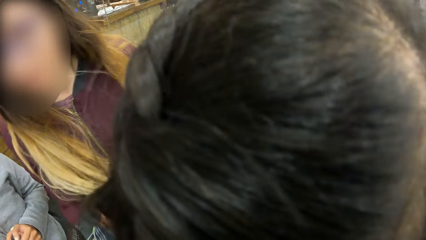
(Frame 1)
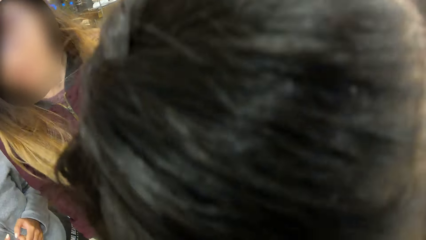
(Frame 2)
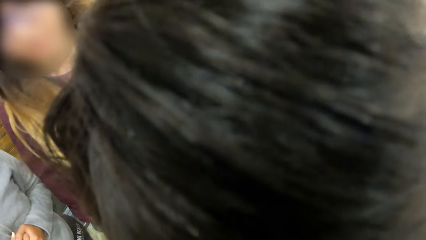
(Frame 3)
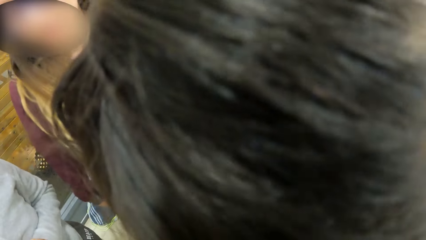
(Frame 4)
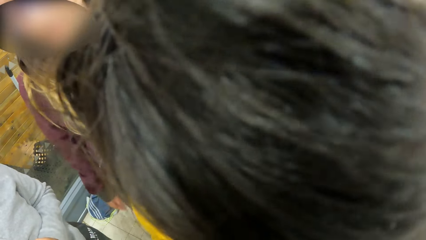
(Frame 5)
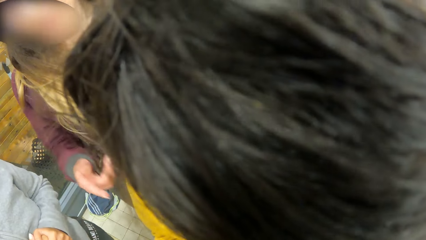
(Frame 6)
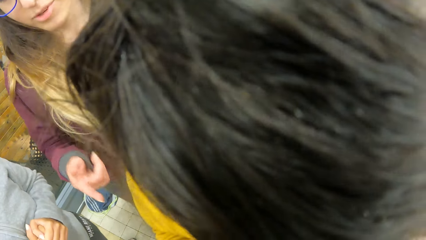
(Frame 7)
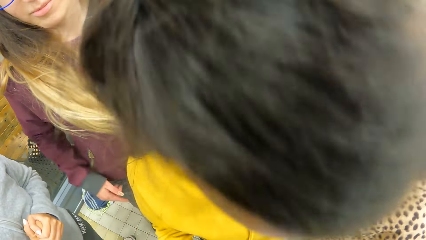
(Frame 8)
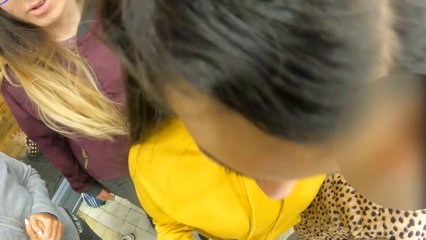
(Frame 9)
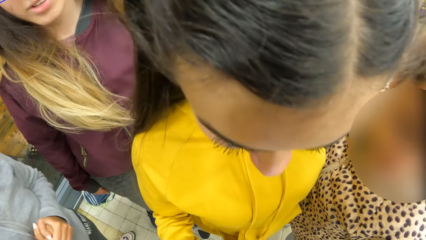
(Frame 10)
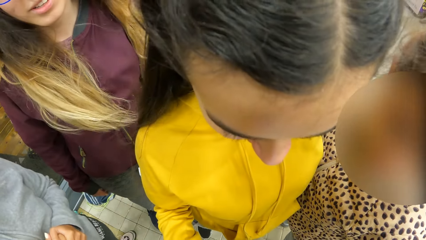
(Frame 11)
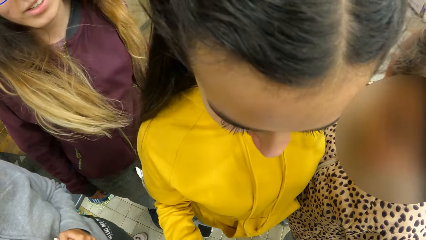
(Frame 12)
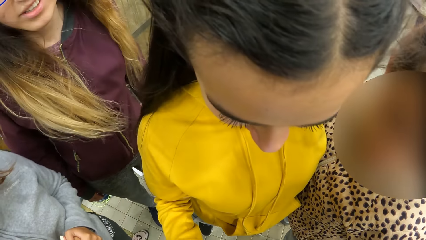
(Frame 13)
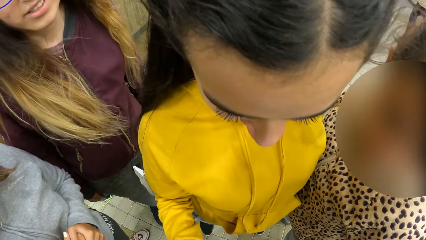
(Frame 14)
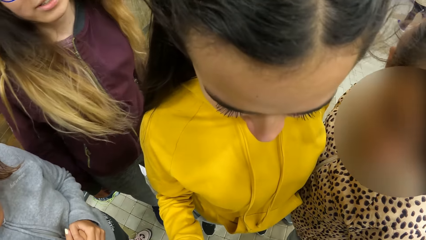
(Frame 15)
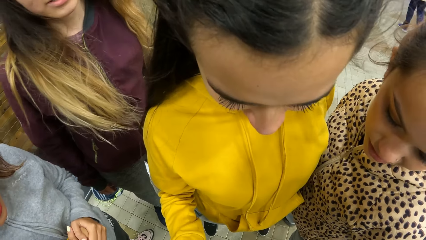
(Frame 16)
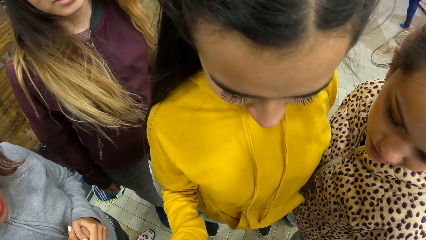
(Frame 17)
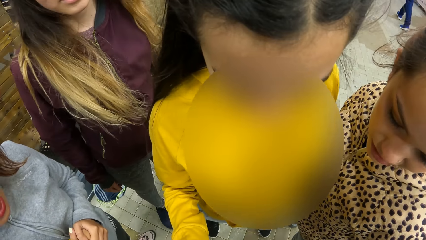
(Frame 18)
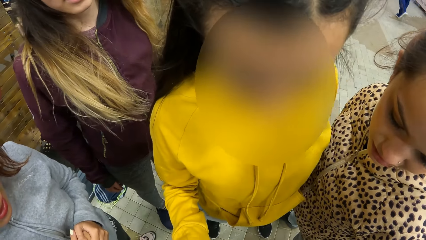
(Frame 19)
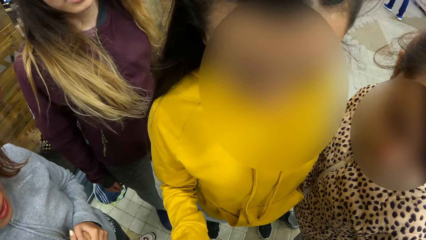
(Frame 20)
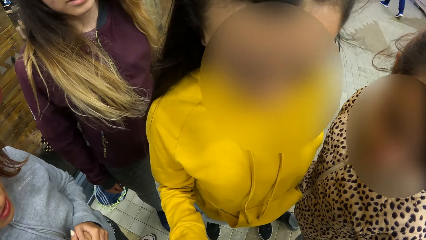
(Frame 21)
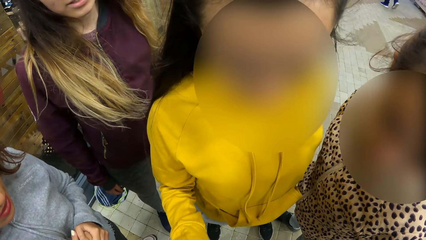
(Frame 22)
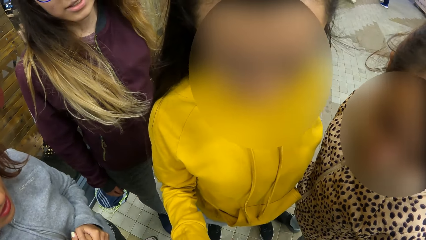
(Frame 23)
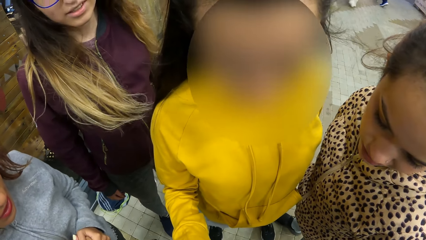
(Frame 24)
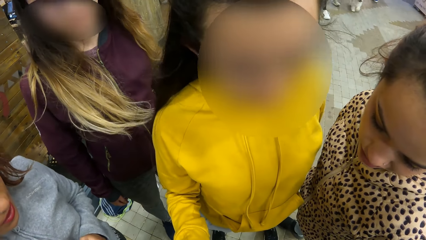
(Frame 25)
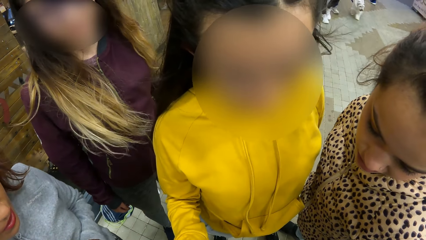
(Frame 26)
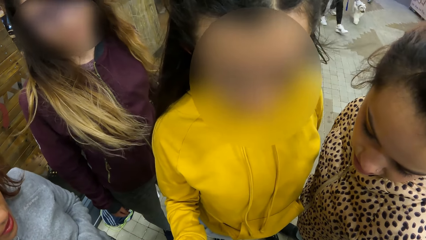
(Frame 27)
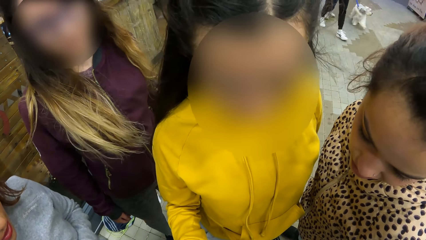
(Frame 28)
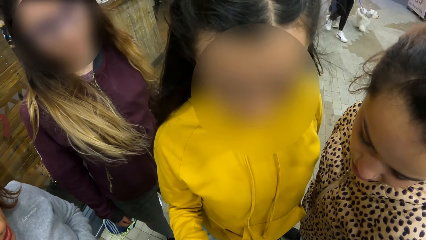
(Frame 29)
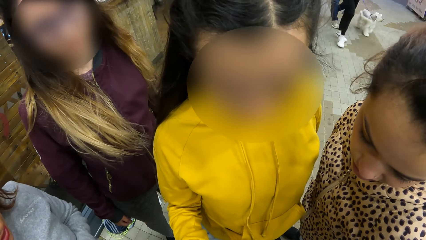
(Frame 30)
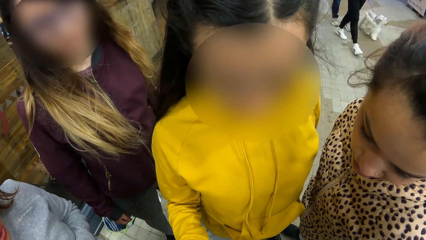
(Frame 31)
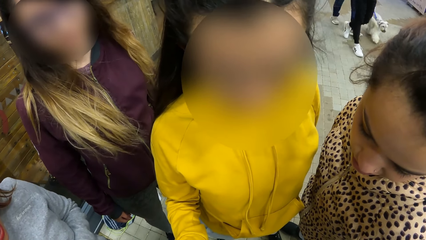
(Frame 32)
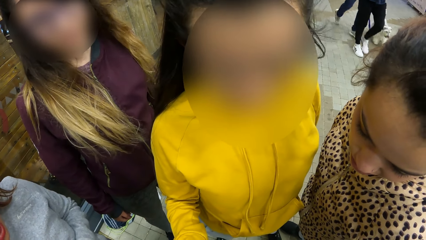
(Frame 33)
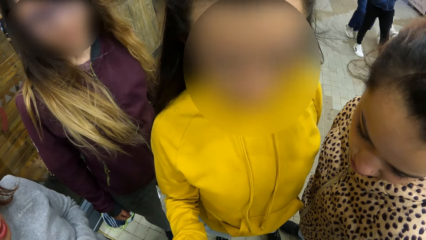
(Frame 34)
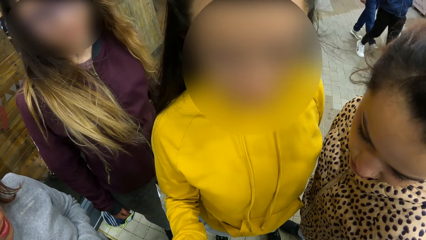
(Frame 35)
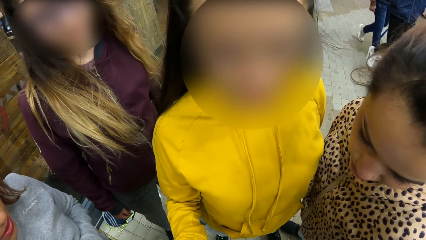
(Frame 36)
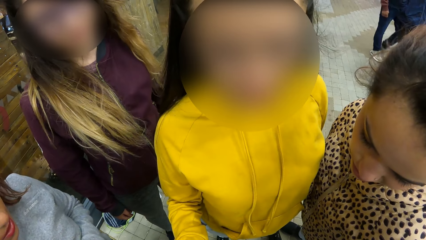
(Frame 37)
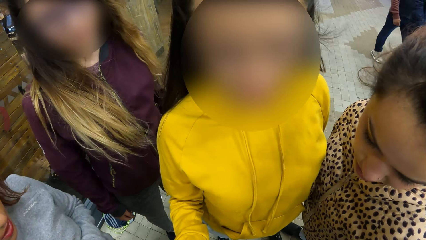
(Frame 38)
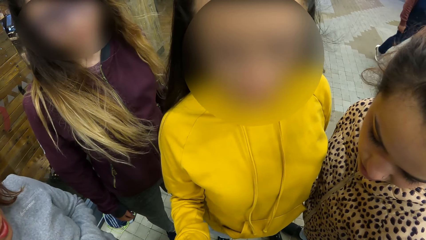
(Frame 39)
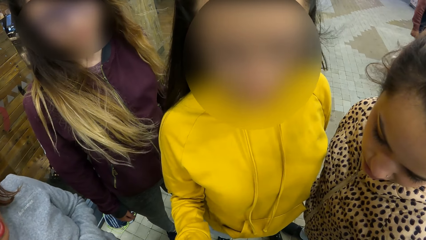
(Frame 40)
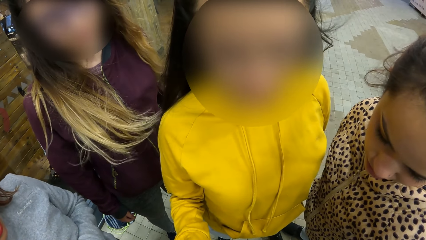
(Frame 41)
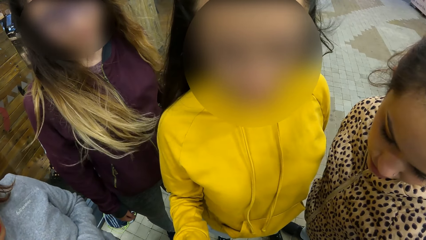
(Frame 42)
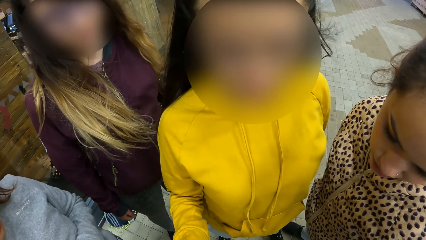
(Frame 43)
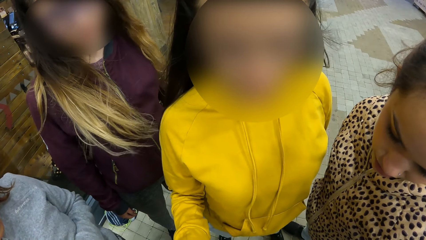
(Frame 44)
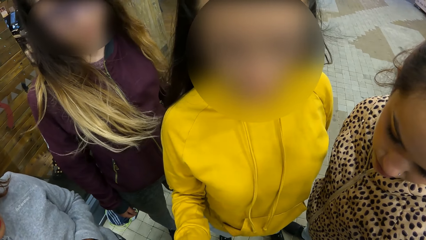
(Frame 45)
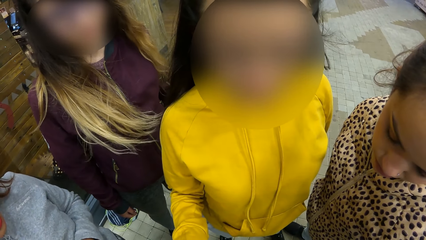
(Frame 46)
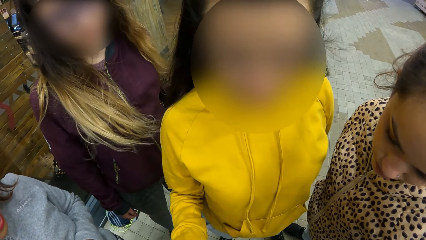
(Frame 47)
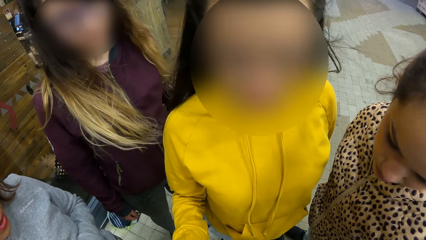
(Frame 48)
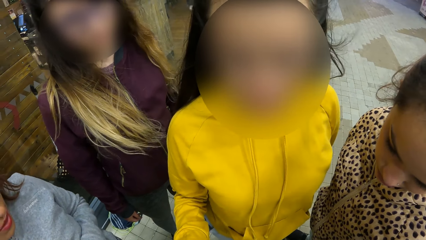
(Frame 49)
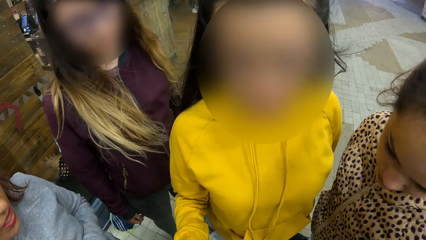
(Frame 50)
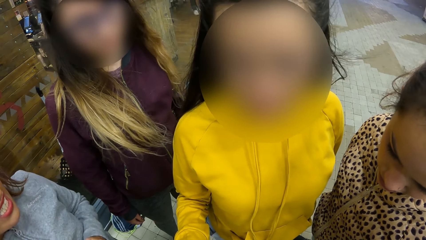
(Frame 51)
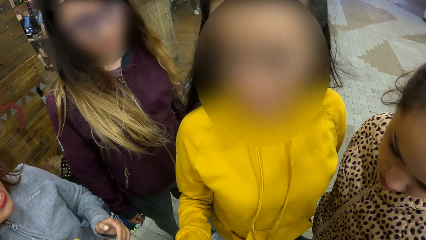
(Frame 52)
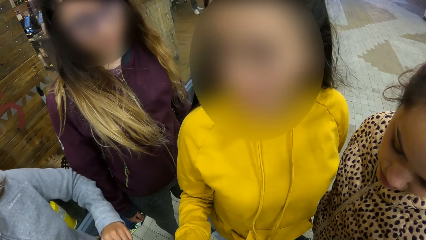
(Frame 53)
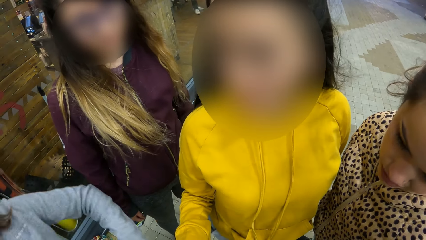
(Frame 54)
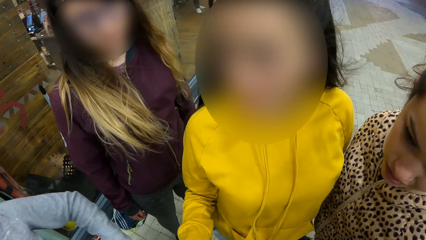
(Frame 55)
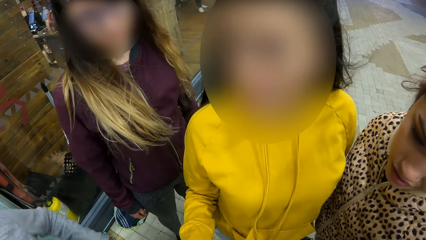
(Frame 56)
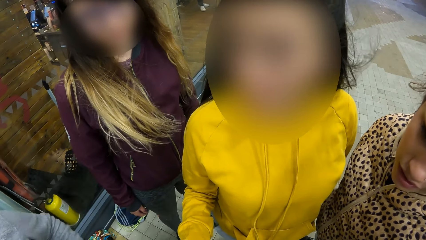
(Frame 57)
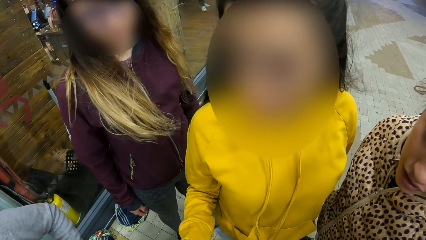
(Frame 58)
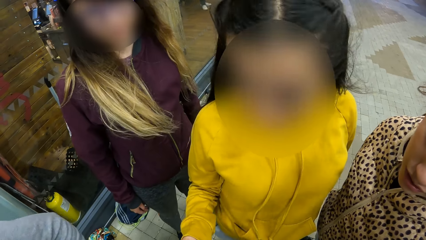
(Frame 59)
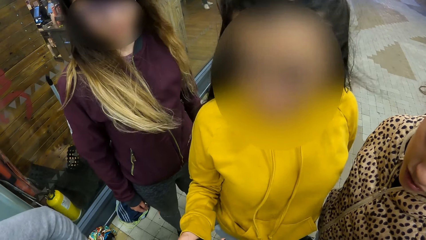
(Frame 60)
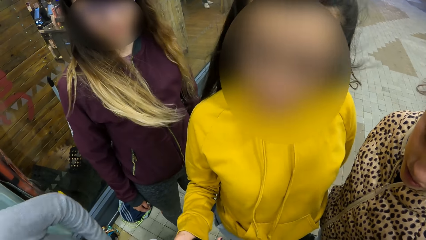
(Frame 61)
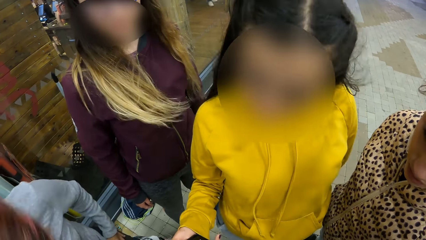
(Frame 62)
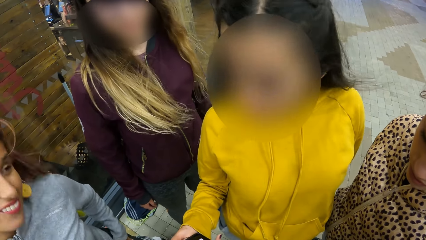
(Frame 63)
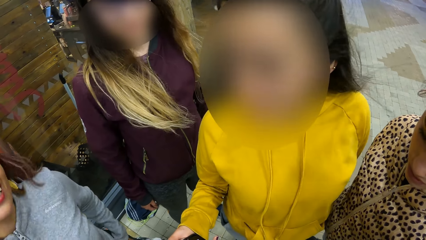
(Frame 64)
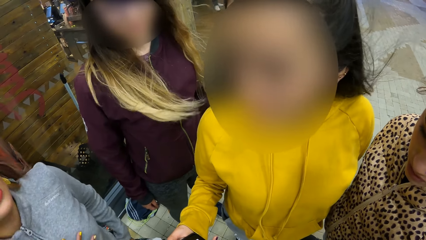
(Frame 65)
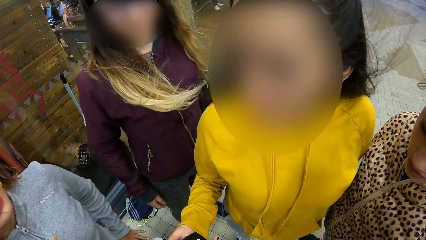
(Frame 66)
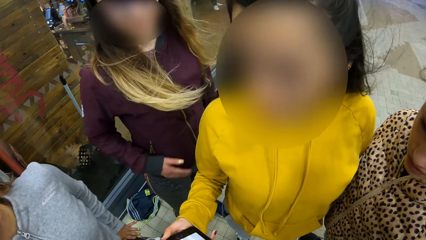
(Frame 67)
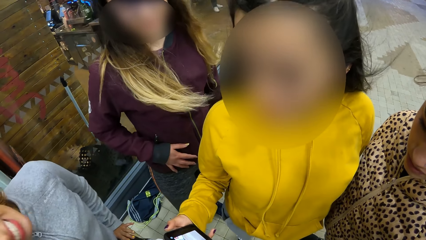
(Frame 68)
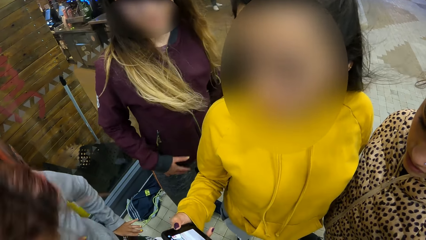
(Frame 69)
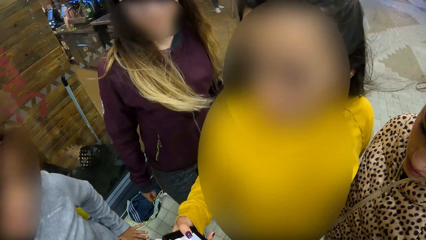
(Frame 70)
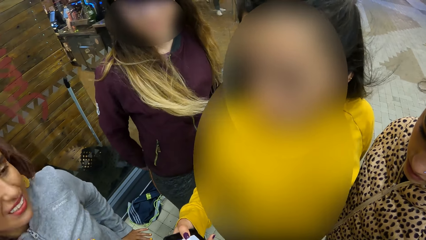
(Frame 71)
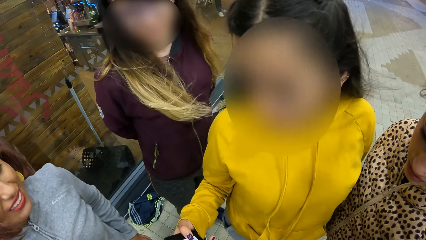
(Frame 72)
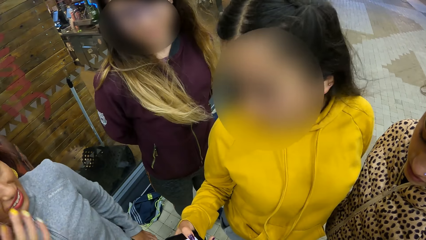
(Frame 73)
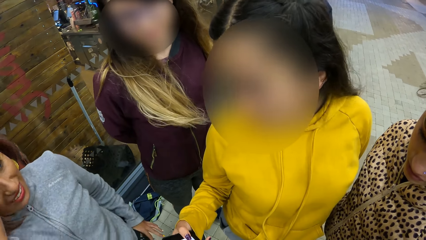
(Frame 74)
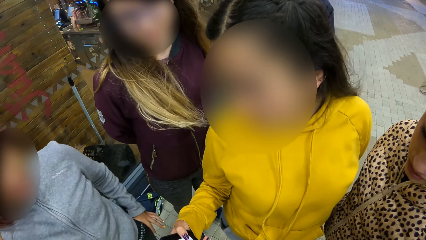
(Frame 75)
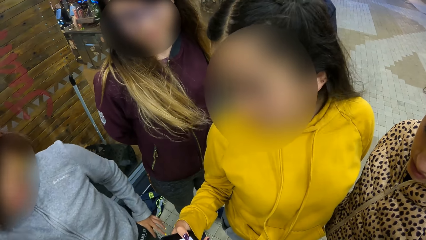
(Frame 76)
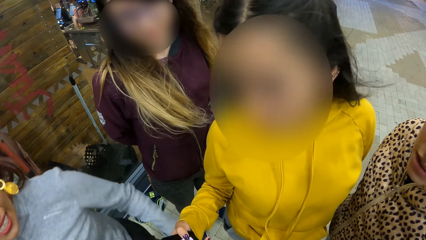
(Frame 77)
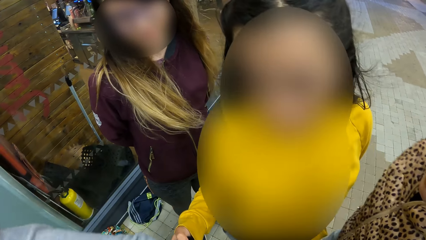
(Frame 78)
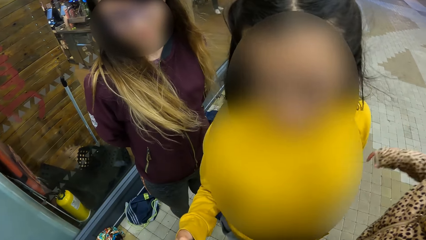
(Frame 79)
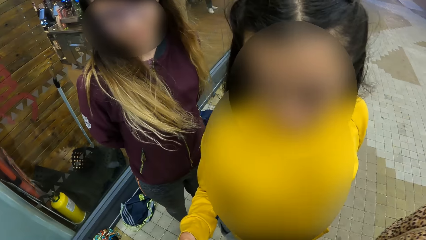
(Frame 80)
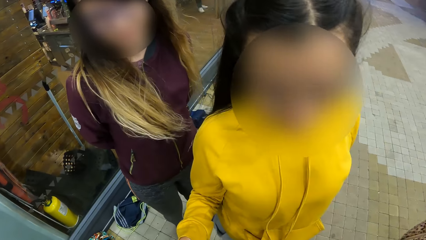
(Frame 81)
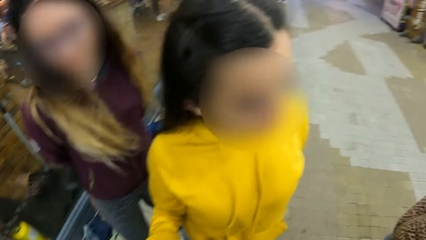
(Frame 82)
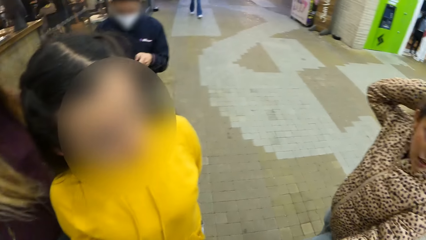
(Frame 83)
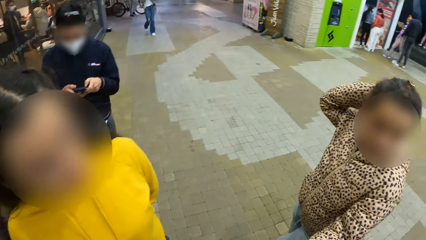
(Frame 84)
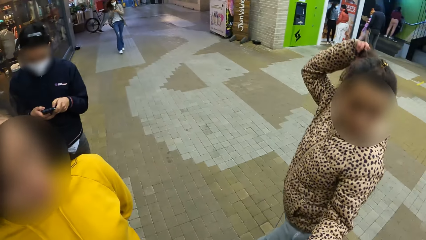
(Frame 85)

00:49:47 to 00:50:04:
The camera wearer looks at a woman. A lady gestures with the hand. The woman nods her head. Another lady operates the phone.
